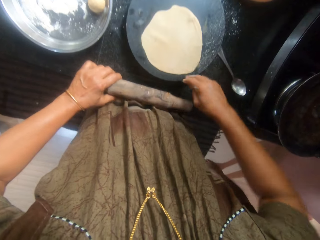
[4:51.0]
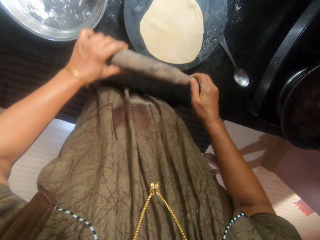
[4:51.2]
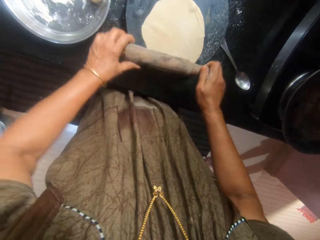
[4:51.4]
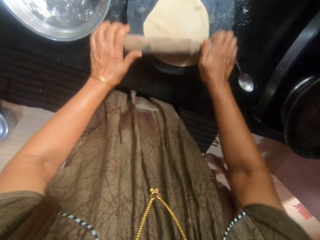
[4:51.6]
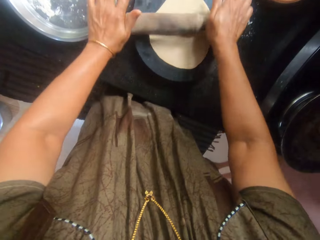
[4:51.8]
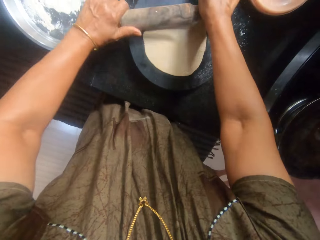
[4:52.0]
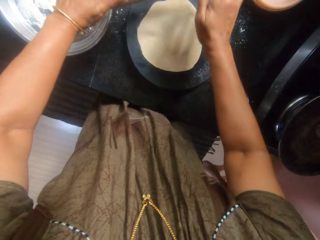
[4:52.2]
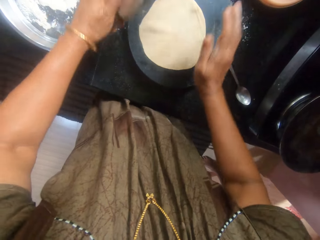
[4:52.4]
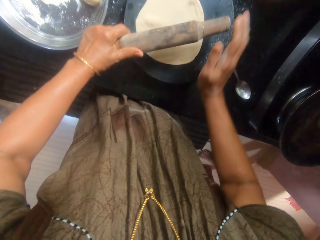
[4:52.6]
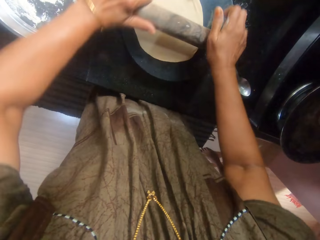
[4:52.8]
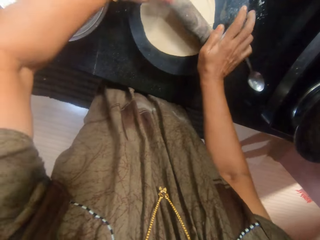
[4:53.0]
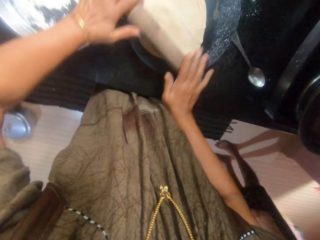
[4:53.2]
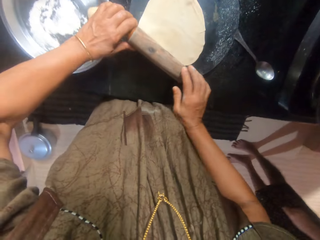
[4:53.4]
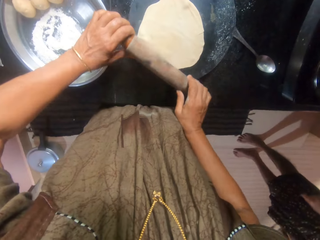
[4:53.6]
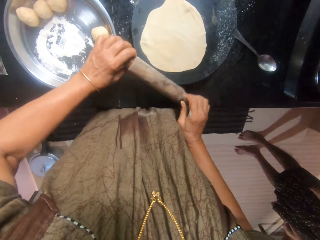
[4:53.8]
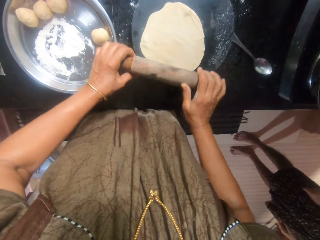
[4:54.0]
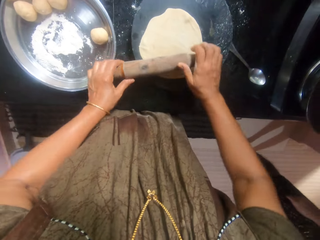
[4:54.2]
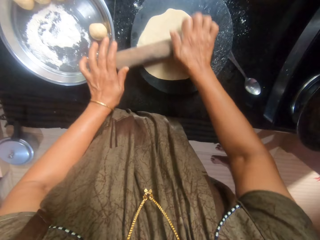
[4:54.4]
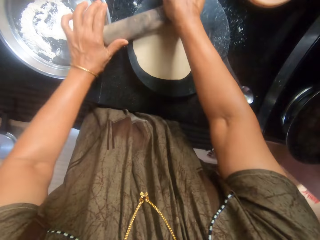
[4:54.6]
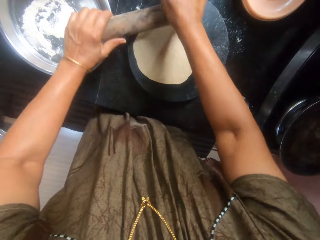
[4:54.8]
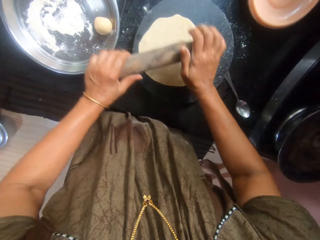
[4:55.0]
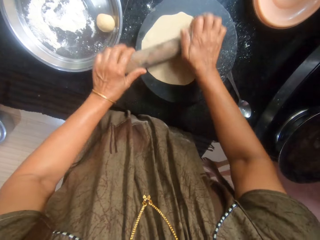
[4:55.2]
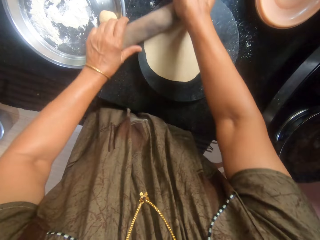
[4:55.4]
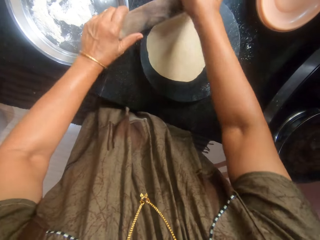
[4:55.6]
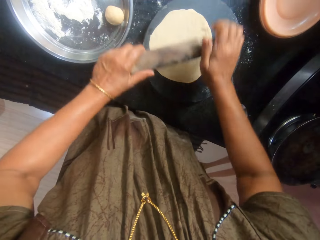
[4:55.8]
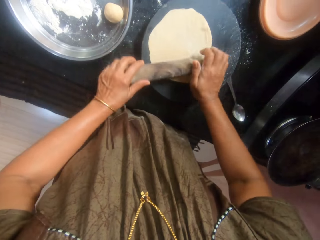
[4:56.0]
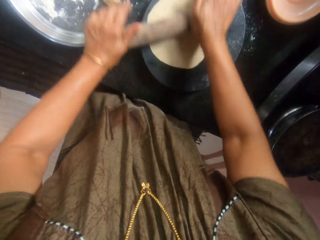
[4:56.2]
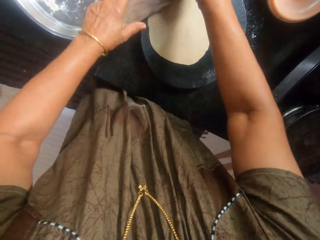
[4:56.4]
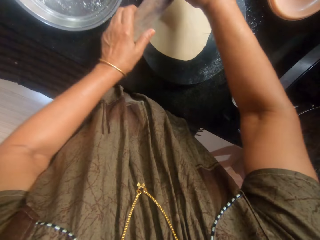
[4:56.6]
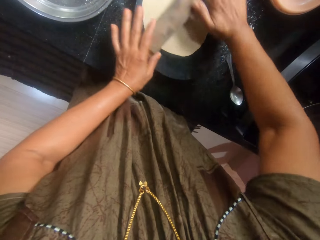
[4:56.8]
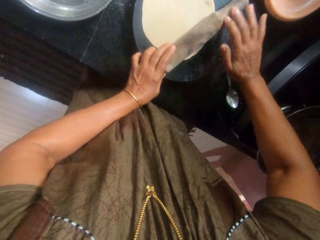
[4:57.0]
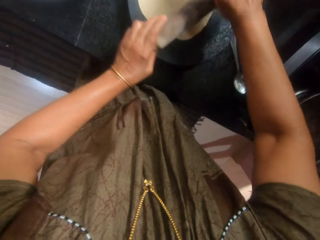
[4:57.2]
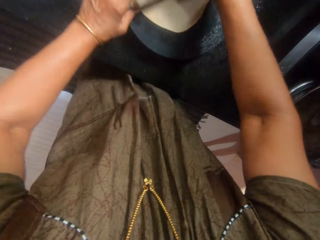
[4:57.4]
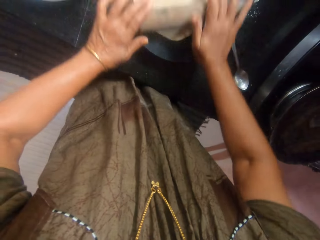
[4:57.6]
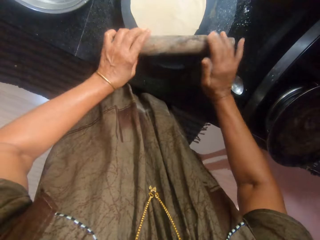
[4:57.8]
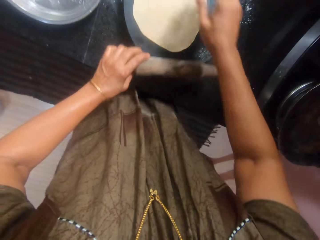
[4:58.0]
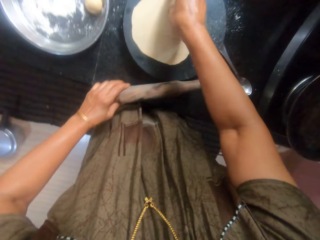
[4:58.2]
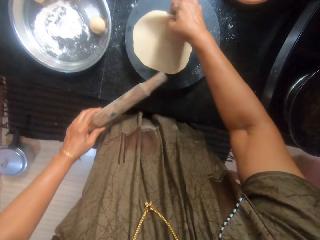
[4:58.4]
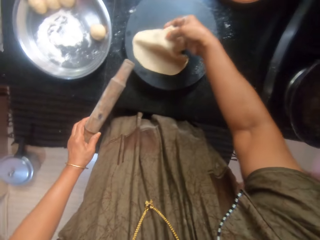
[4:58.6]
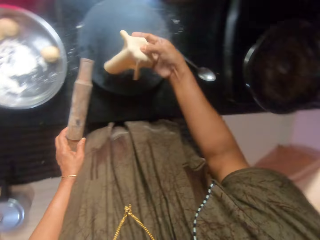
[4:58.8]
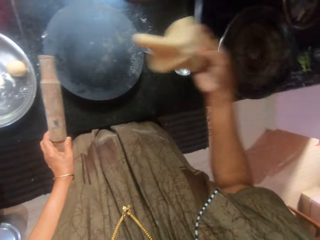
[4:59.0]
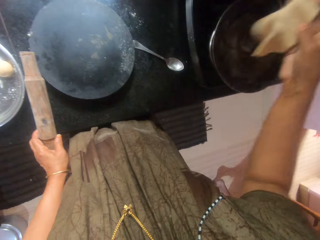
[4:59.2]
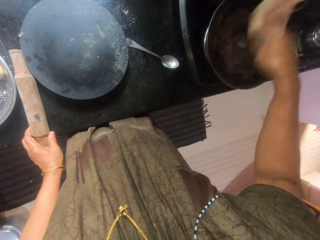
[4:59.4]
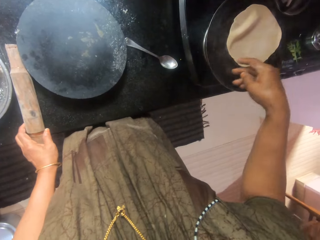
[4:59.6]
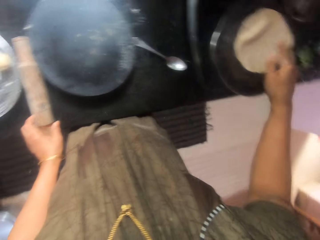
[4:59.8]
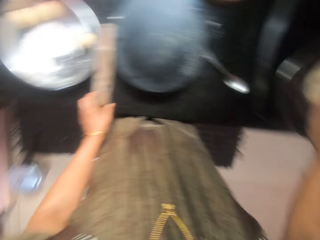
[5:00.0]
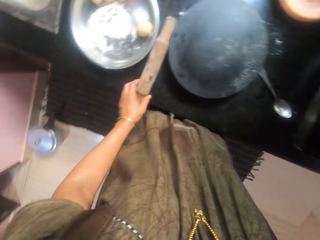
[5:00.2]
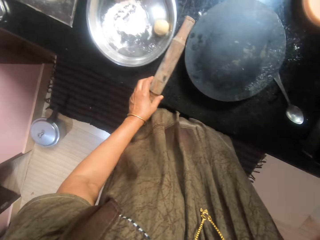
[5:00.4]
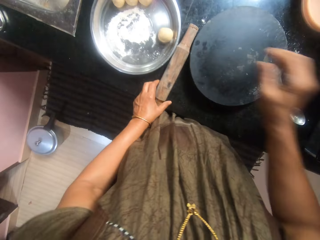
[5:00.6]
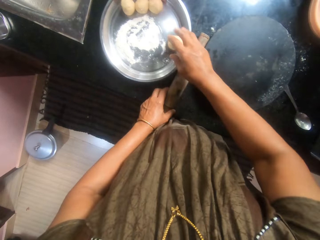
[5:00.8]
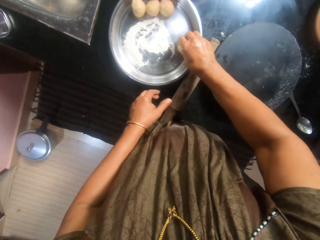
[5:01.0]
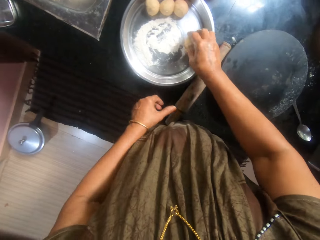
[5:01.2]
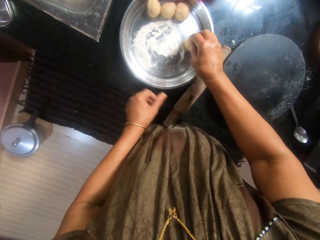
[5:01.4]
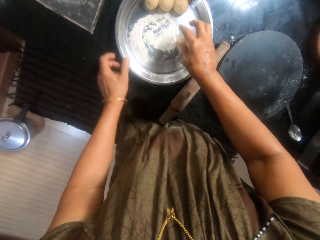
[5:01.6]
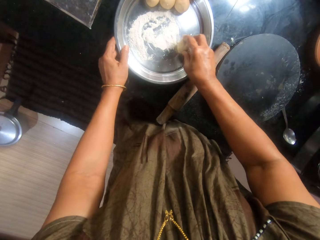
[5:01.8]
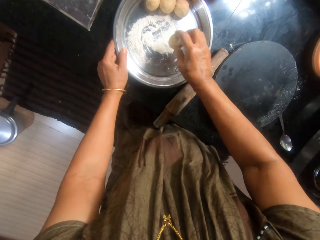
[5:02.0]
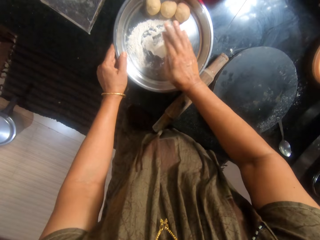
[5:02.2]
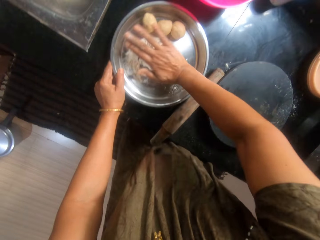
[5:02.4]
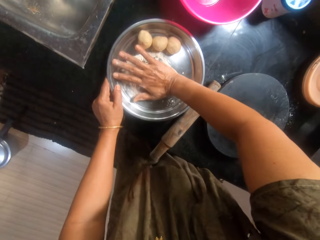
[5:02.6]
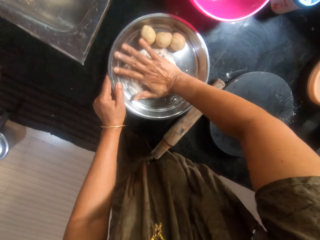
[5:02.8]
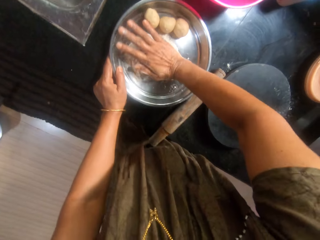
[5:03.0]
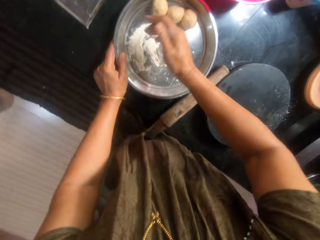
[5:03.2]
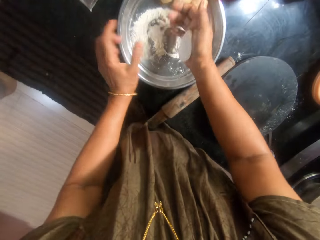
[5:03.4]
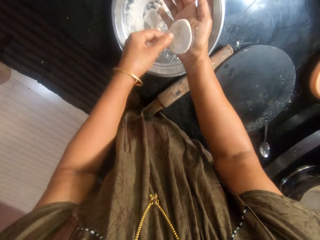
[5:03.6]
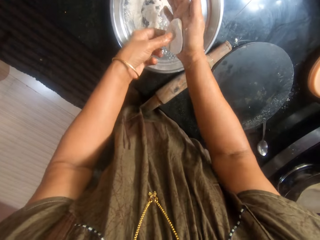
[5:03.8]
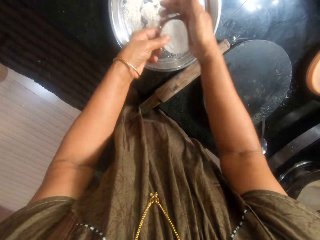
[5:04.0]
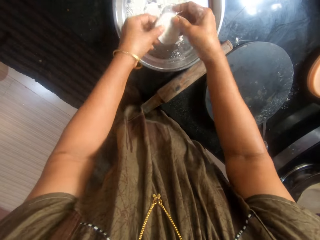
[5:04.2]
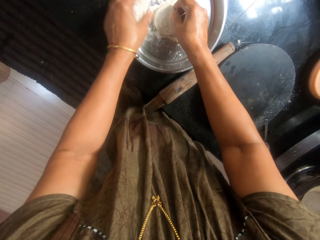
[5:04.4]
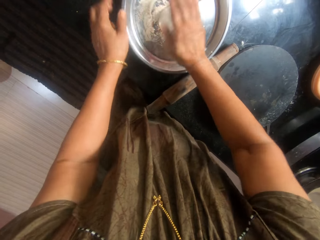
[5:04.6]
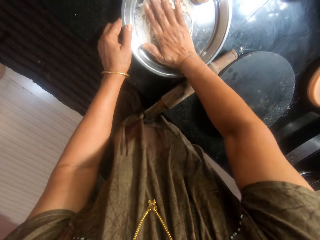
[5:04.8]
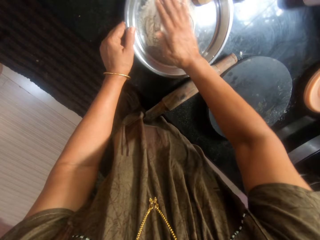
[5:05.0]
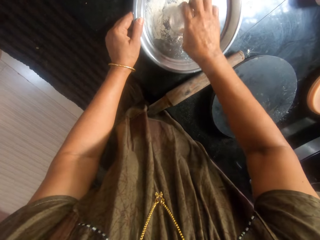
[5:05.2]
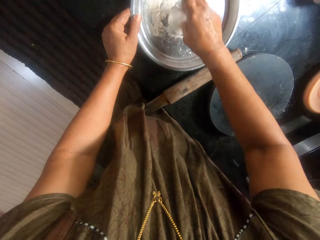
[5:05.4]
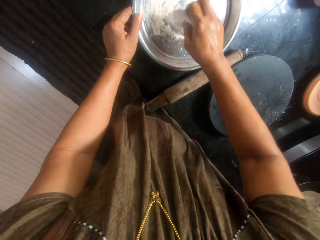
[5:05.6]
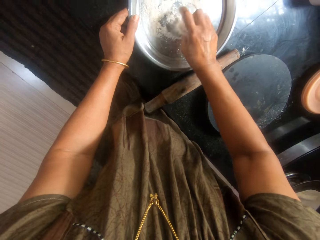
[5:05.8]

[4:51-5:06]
The camera wearer flattens the dough with the wooden rolling pin. They pick the dough from the pastry board. They place the dough inside the pan on the cooker. They drop the rolling pin on the countertop. They pick a dough from the tray. They mix the dough with flour inside the tray. They press on the dough.

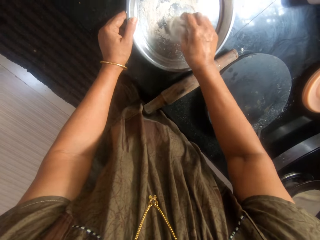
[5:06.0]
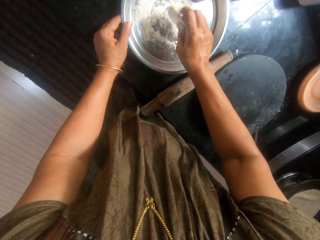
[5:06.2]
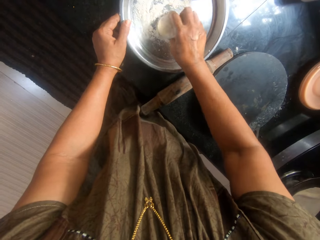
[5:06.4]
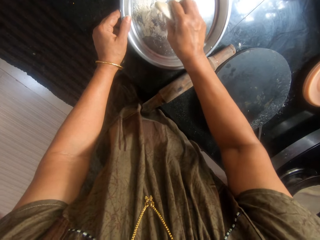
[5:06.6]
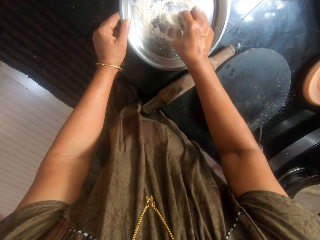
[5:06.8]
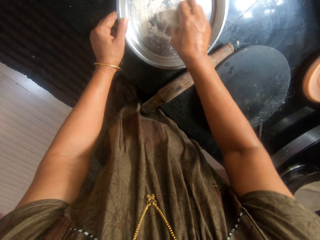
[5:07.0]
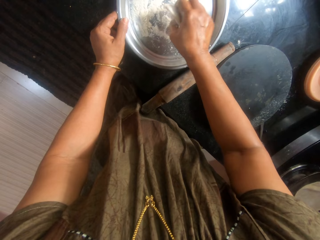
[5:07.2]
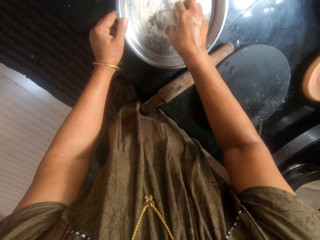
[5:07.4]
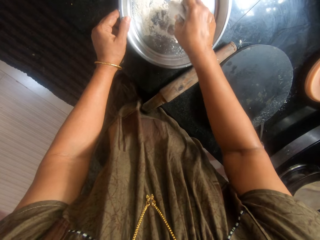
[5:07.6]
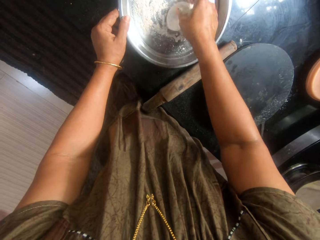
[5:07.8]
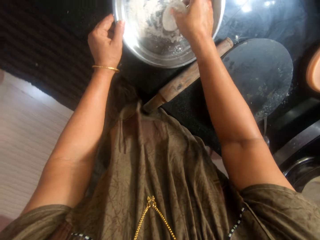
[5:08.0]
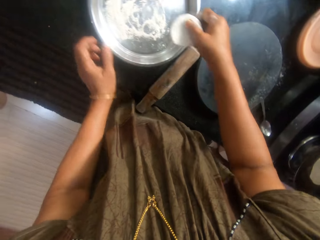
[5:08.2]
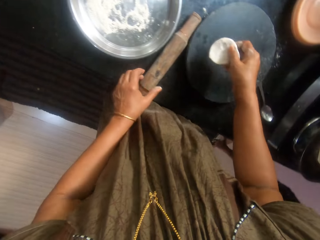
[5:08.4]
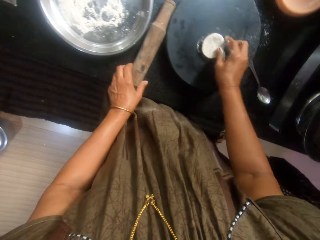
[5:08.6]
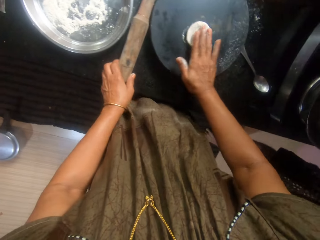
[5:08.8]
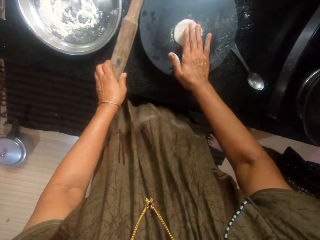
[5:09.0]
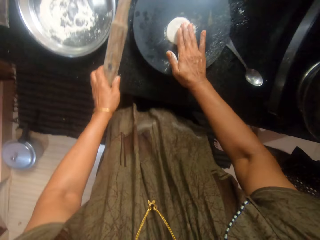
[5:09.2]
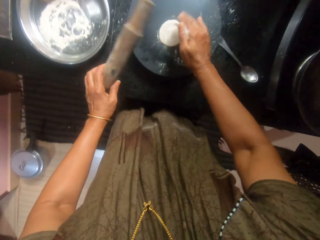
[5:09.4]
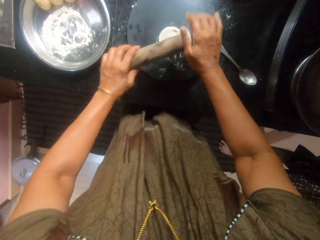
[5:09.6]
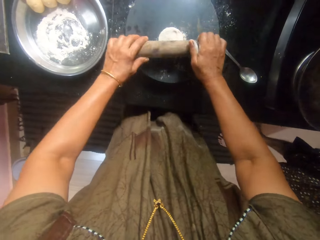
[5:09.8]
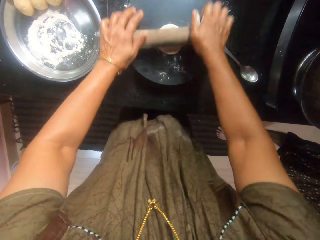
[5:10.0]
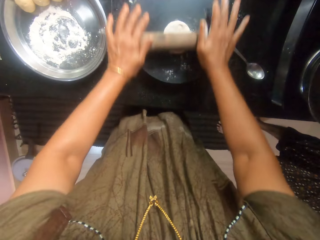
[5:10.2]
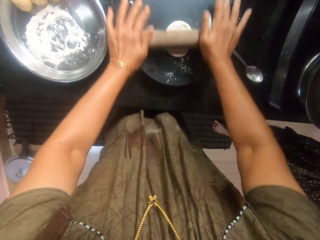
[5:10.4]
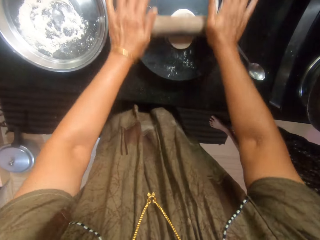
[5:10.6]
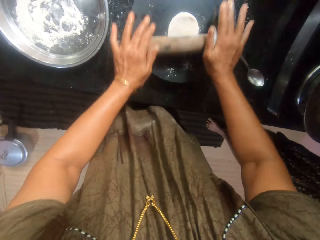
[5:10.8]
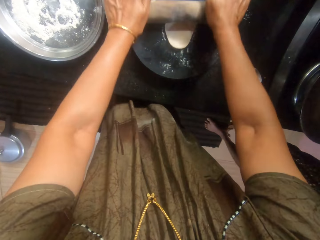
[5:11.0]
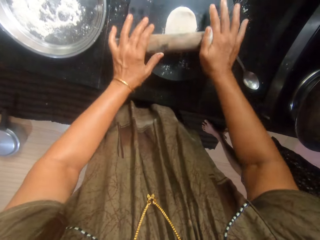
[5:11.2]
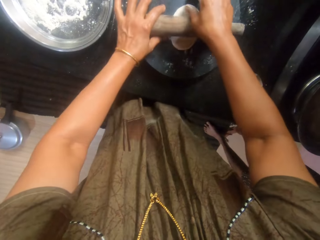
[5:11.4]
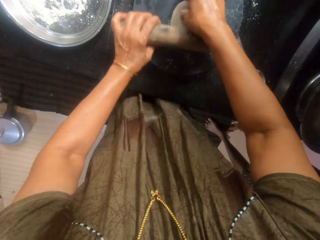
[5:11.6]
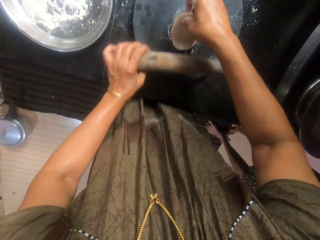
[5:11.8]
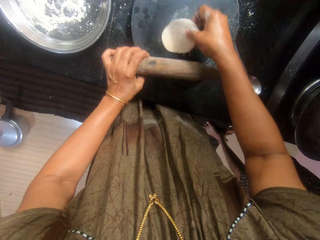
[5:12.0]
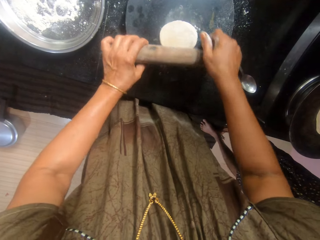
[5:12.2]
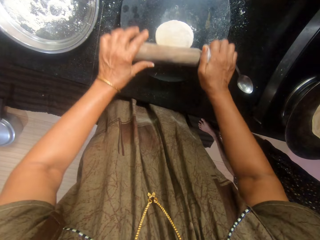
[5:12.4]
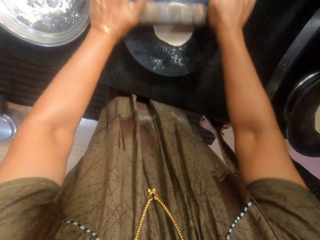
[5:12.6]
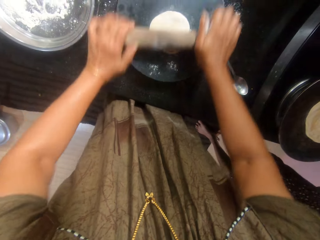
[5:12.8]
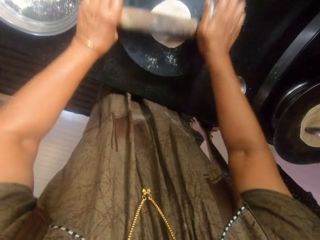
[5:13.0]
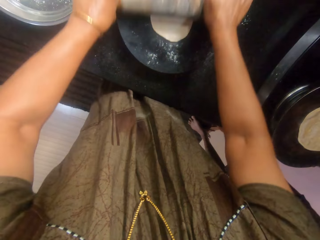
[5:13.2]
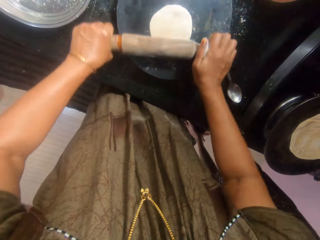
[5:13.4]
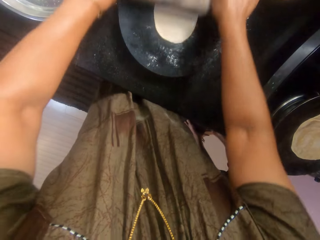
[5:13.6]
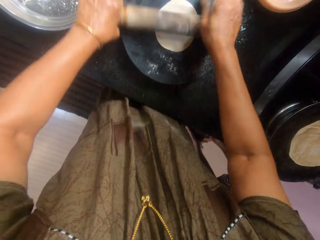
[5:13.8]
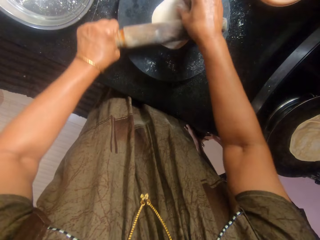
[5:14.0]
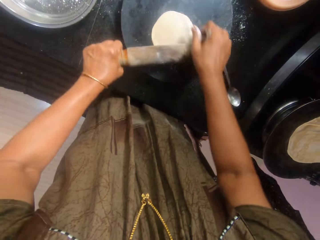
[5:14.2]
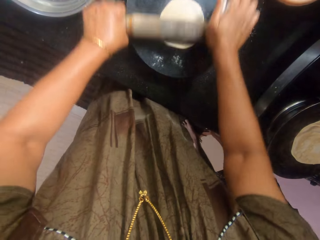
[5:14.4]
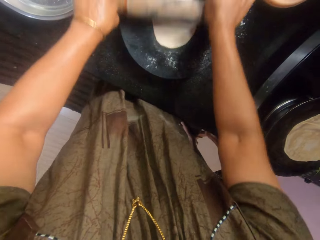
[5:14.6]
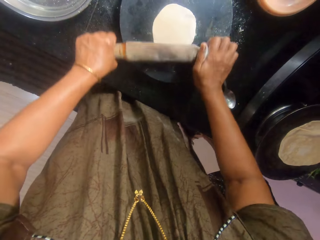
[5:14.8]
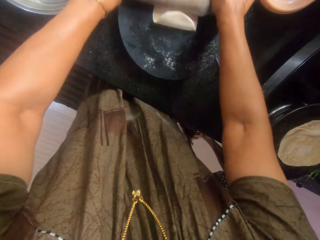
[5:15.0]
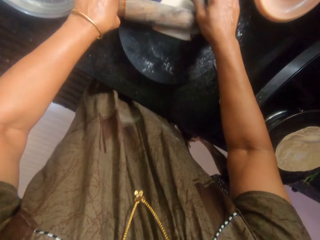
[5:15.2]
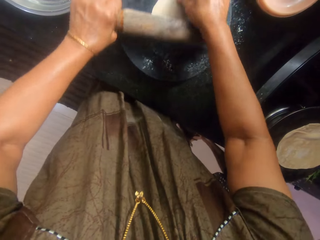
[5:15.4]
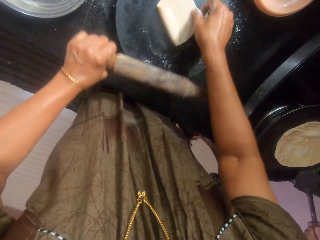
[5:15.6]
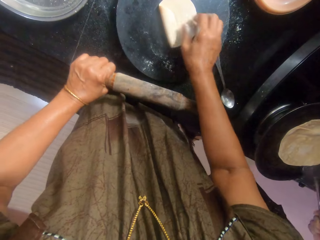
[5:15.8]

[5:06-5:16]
The camera wearer picks the rolling pin from the top of the countertop. They place the dough on the pastry board. They flatten the dough with the wooden rolling pin. They rotate the dough. They flatten the dough with the rolling pin. They rotate the dough. They flatten the dough with the rolling pin. They rotate the dough.
